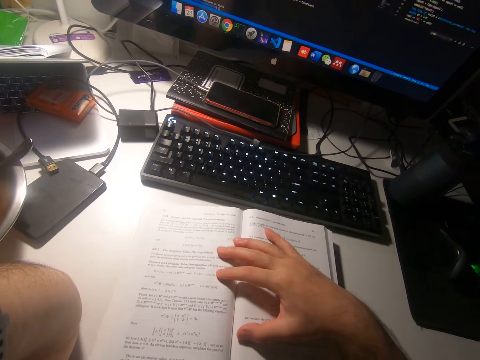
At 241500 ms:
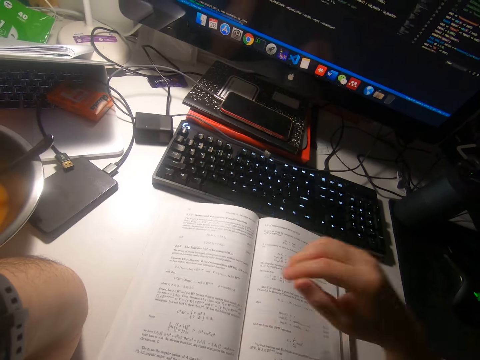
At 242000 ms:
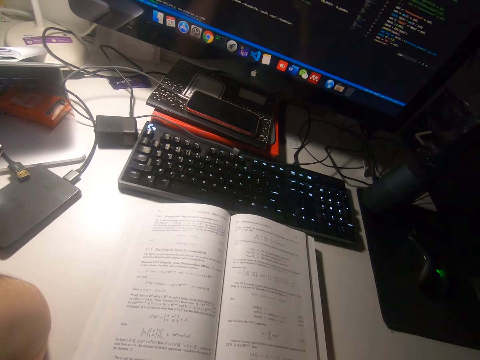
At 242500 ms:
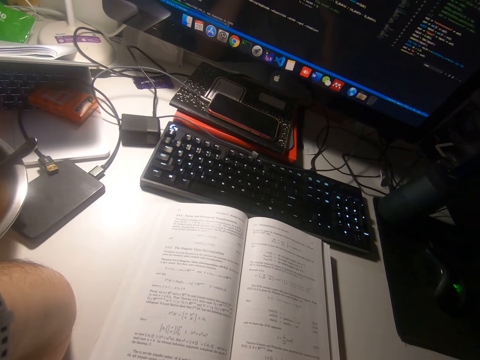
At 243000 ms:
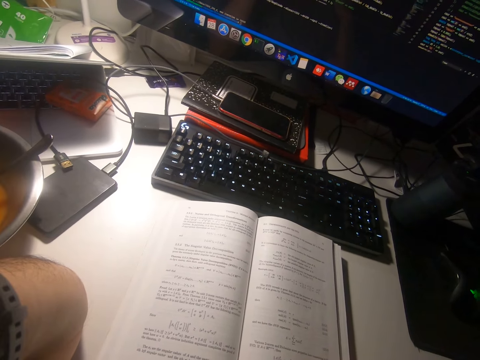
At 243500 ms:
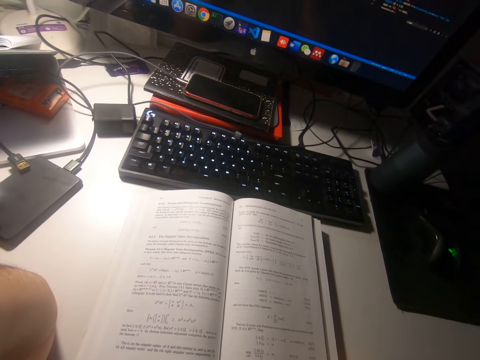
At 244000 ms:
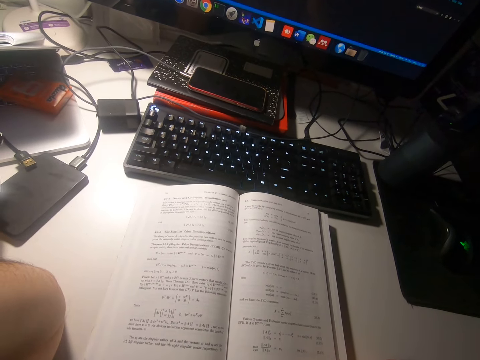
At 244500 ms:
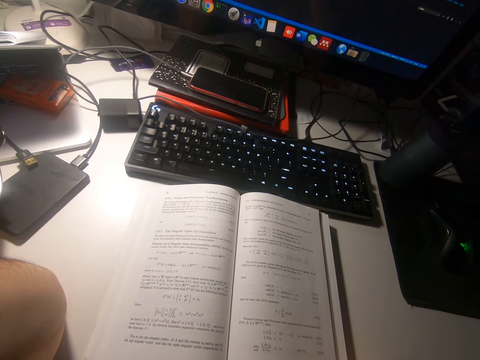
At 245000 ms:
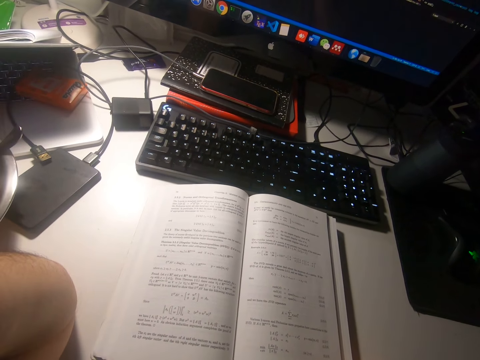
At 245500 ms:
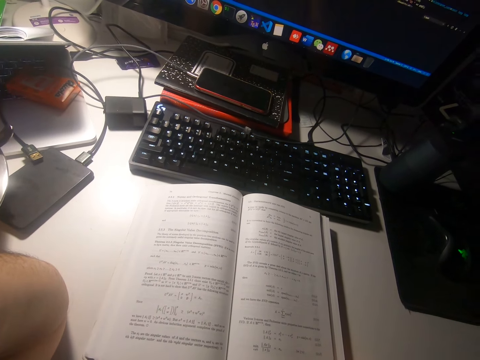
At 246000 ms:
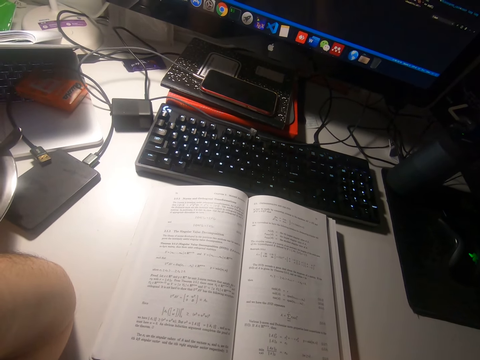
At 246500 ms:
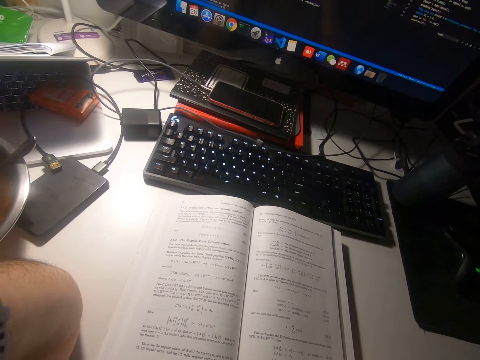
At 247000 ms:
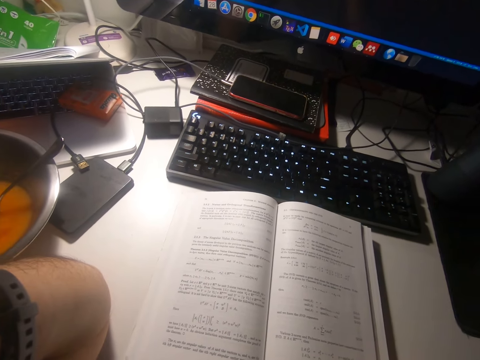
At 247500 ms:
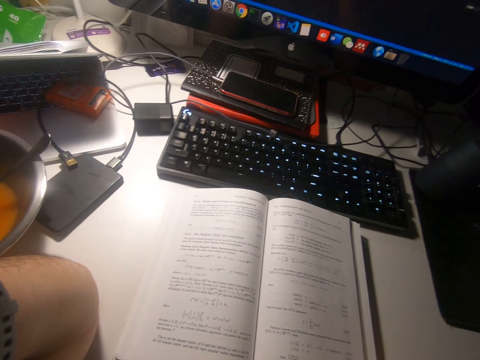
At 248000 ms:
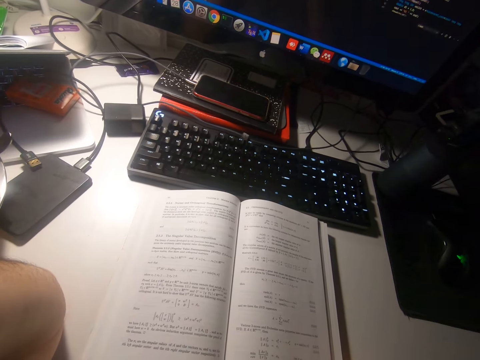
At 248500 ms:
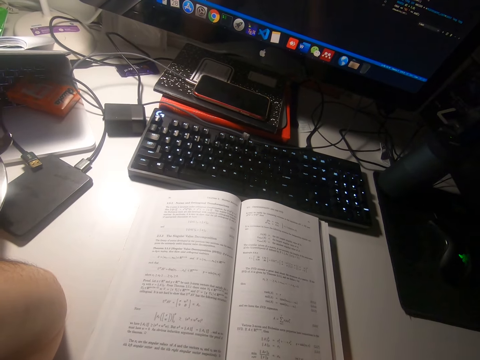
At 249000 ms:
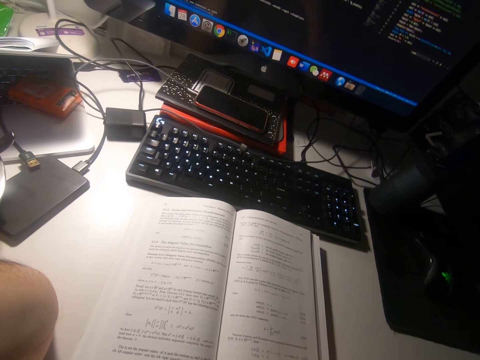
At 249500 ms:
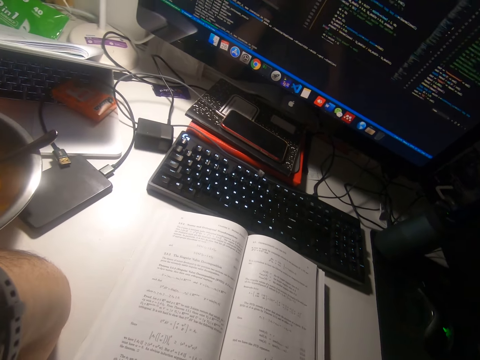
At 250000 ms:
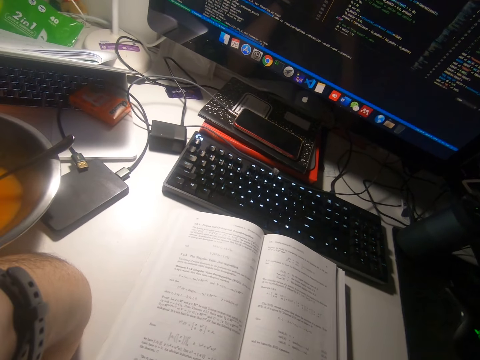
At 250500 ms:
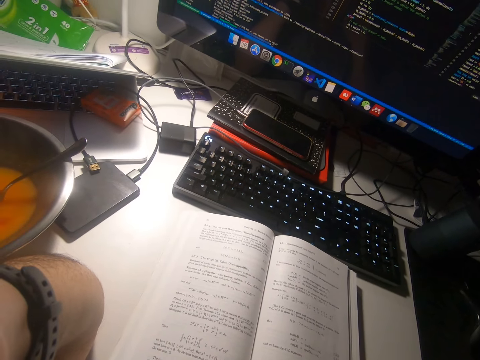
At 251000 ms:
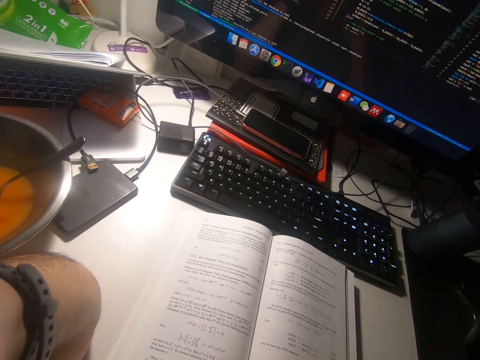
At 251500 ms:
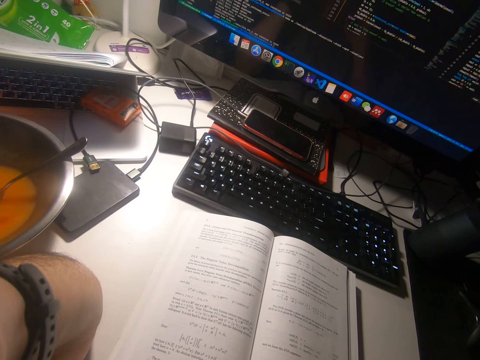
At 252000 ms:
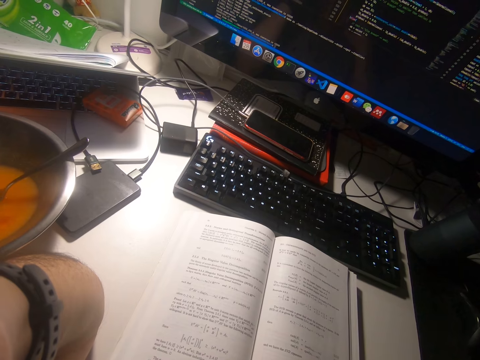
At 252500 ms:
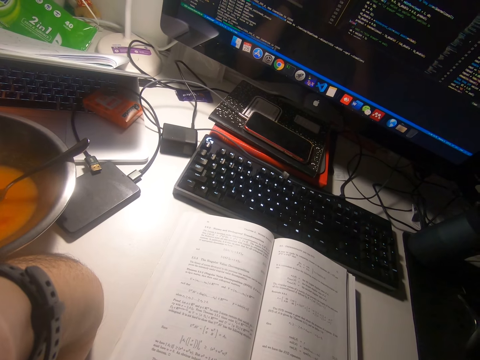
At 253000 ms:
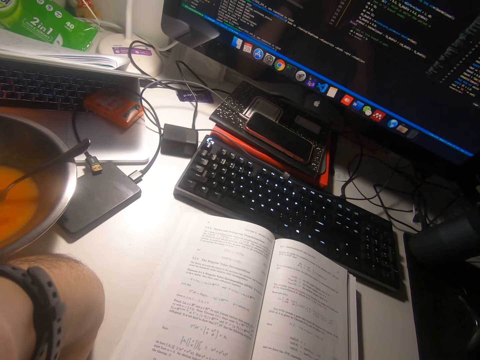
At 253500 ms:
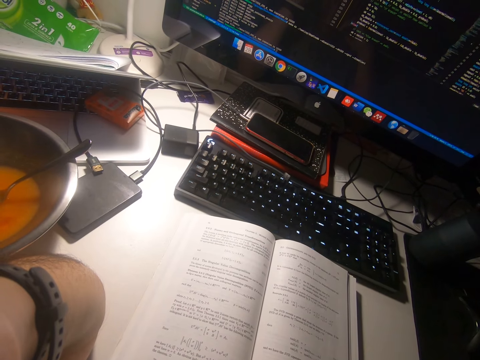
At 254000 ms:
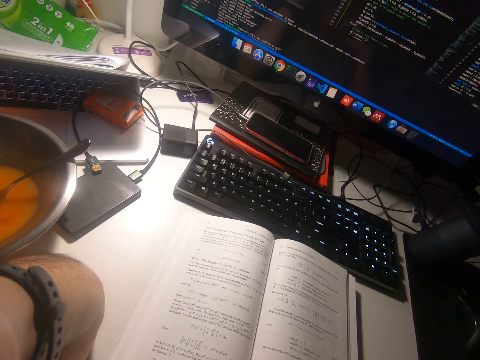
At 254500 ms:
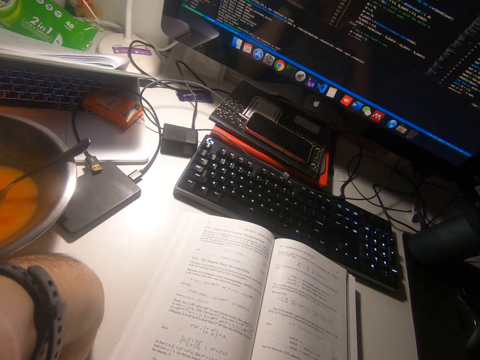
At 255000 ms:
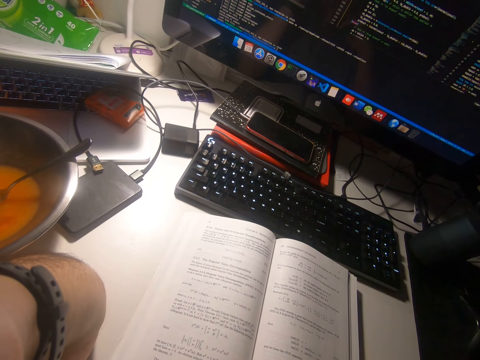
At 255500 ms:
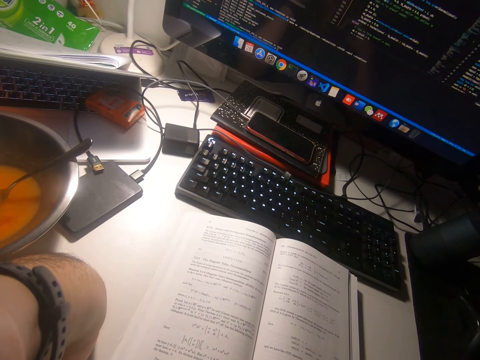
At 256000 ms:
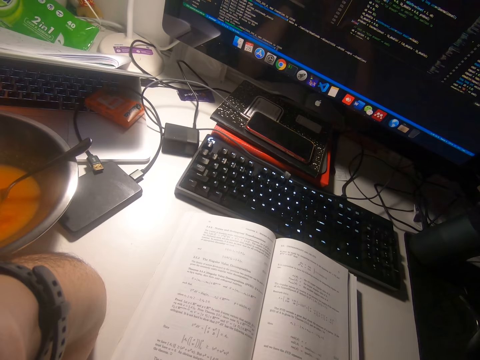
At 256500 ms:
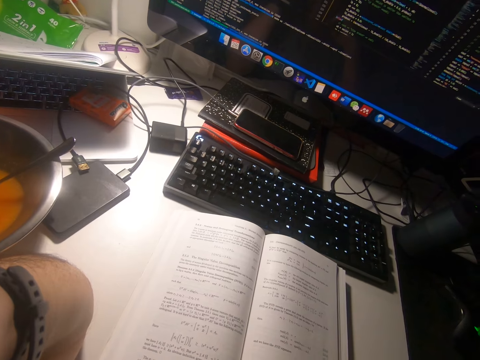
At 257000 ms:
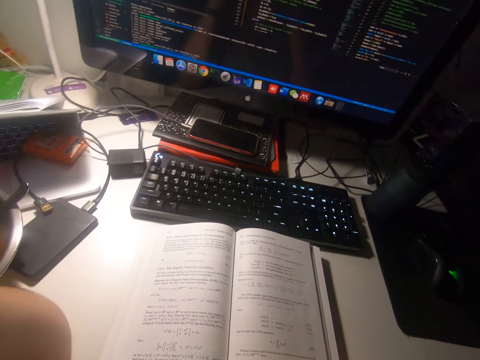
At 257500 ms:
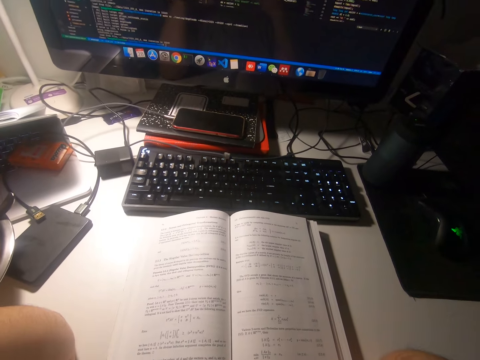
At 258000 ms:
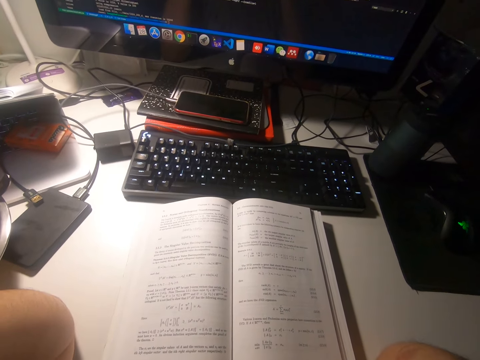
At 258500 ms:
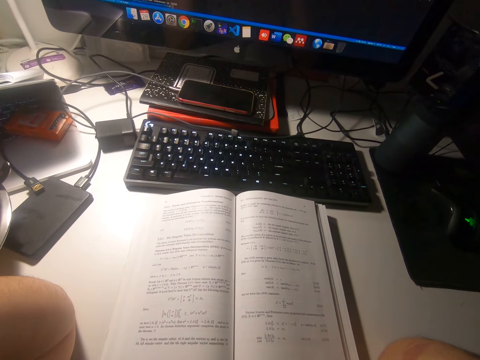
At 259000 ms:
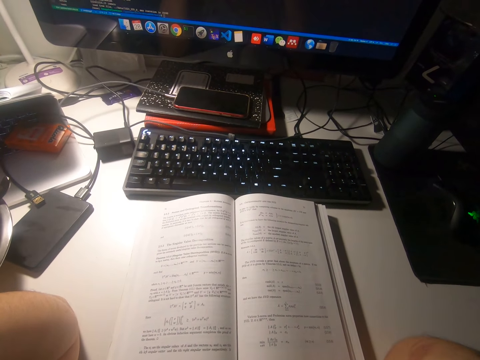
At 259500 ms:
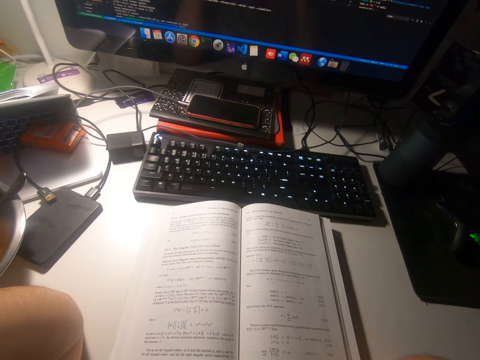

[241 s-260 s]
The camera wearer puts his right hand on the book. He removes his right hand from the book. He reads the book. He looks around.

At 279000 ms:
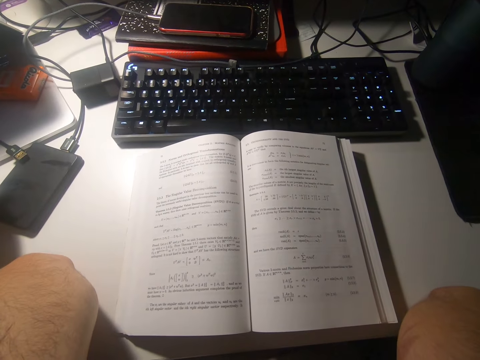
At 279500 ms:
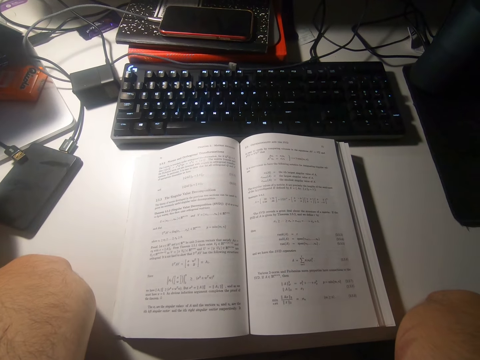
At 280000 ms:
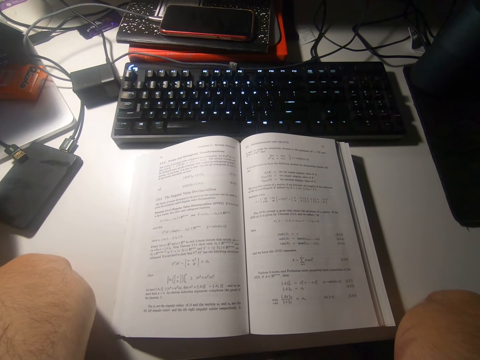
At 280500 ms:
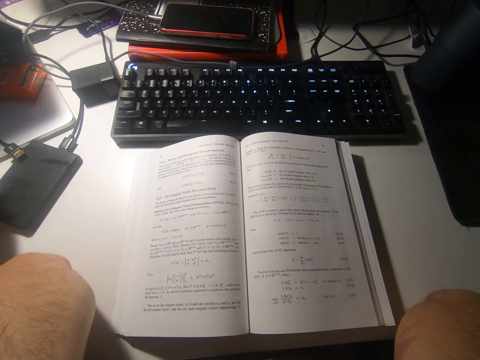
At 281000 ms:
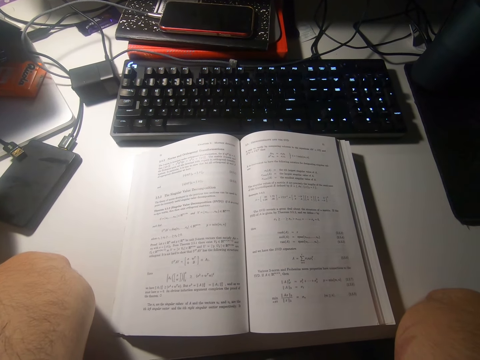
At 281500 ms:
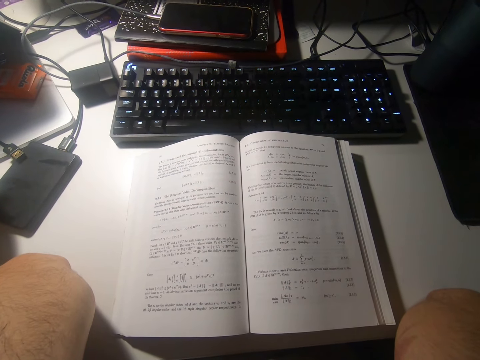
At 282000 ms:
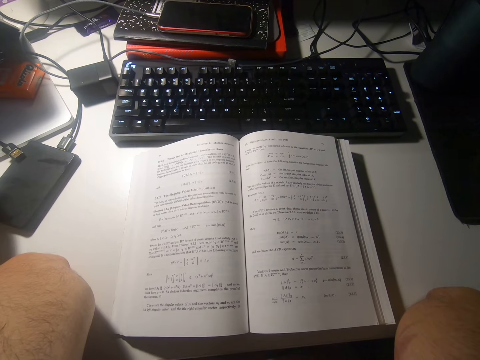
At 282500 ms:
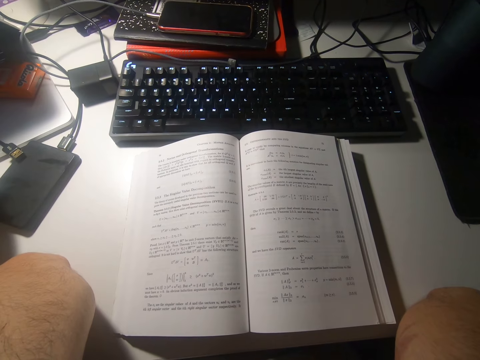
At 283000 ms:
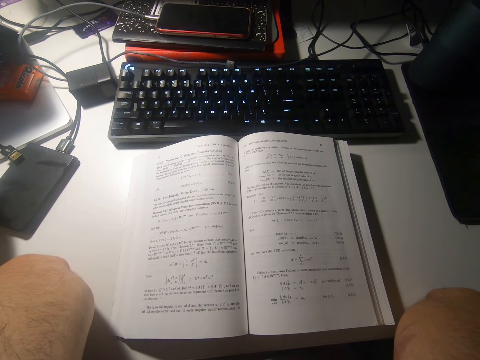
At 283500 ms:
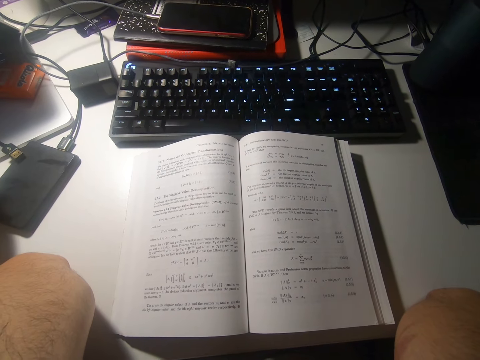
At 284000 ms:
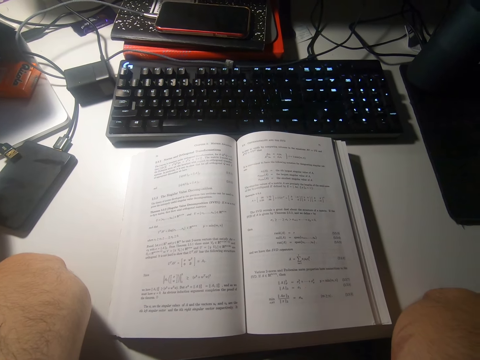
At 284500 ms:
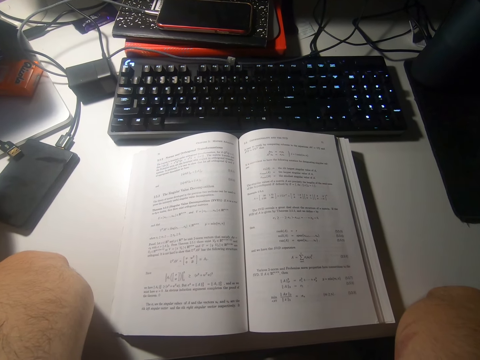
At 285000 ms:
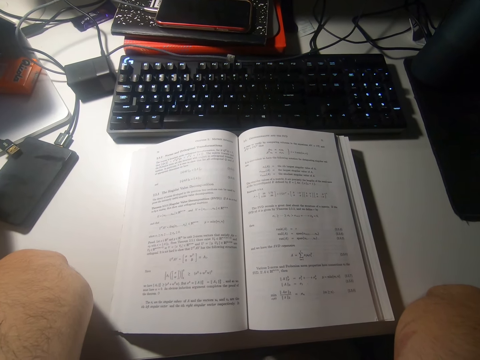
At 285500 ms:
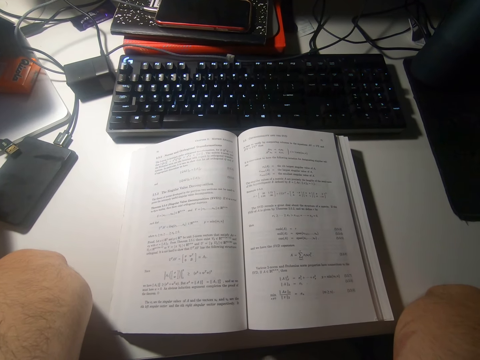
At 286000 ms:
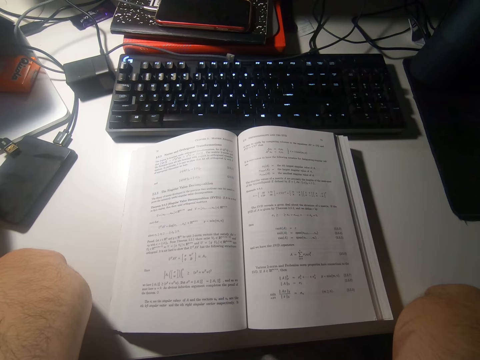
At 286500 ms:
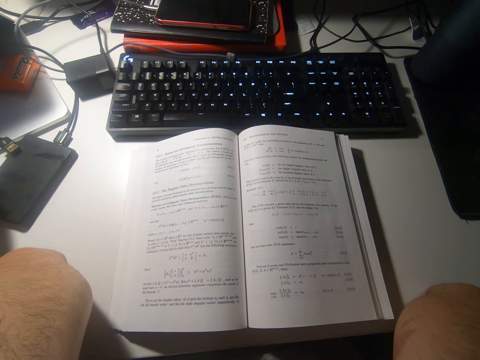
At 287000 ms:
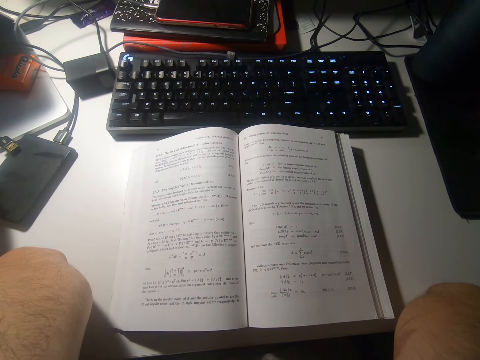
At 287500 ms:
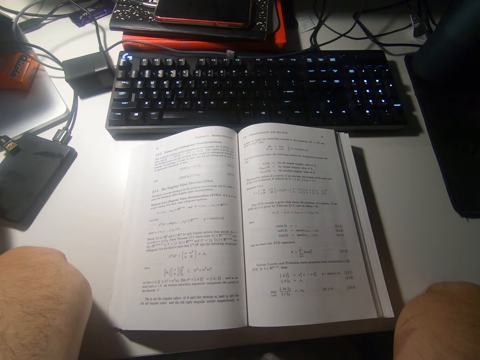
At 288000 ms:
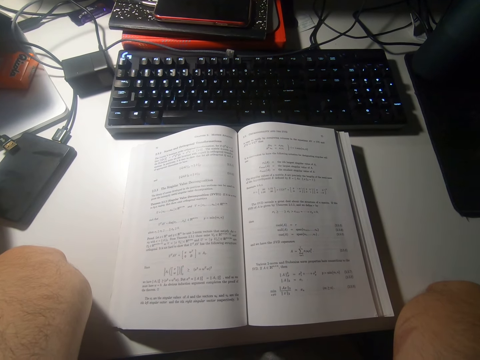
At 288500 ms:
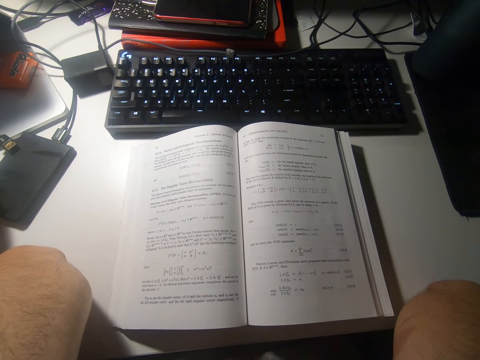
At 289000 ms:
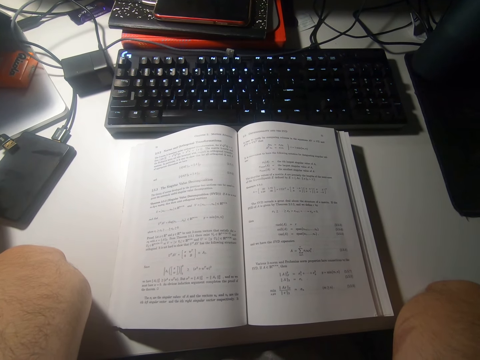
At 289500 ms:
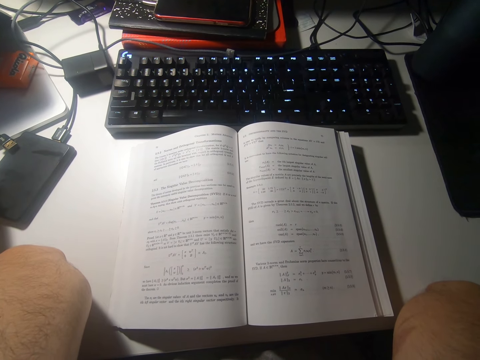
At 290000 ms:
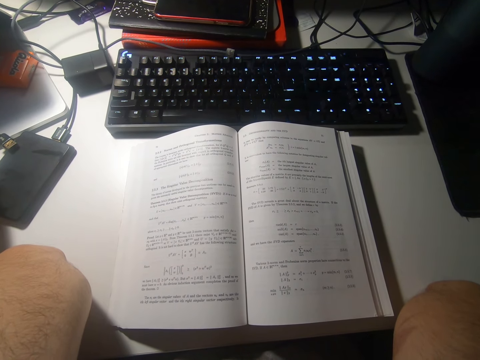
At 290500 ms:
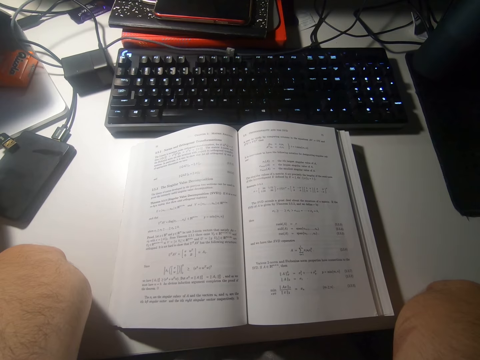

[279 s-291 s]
The camera wearer rests elbows on the table.
